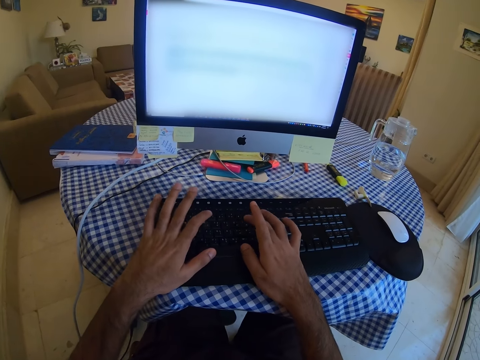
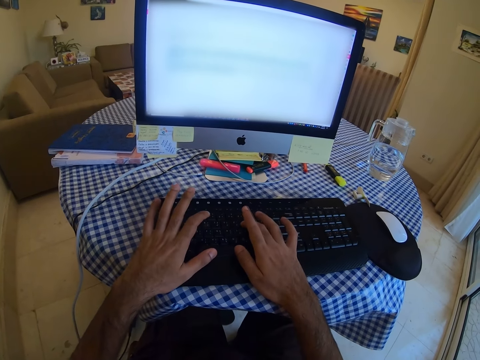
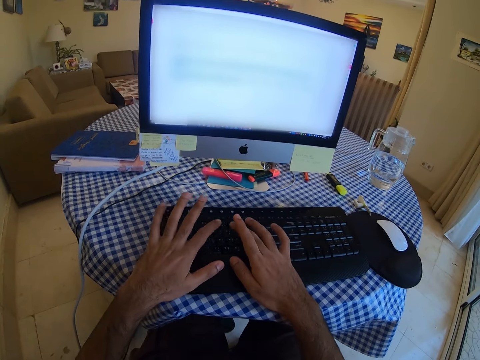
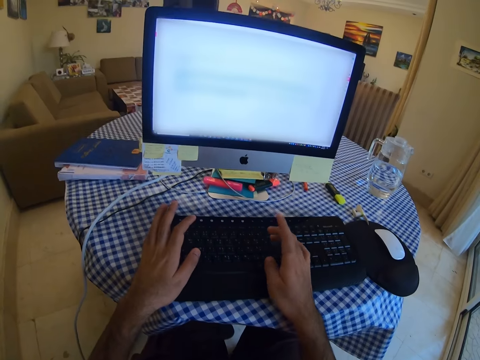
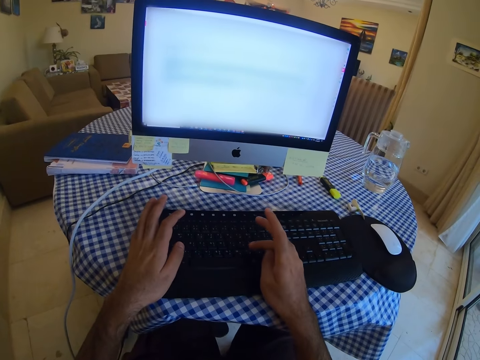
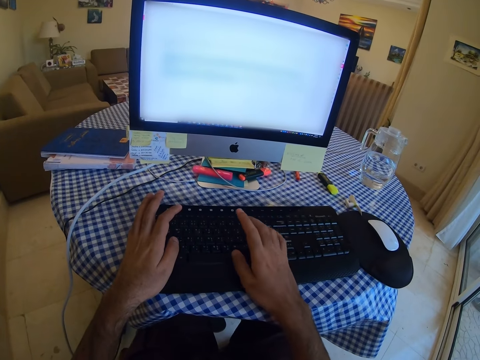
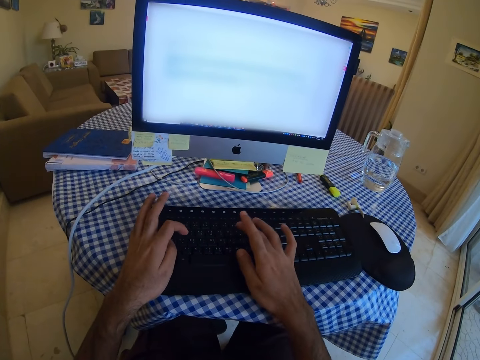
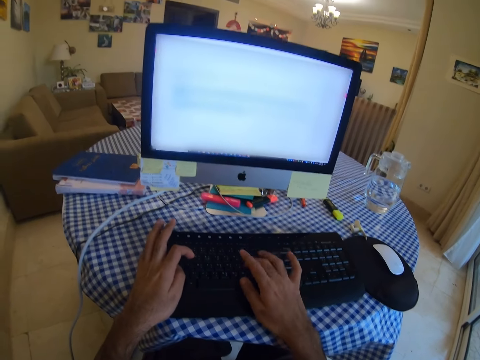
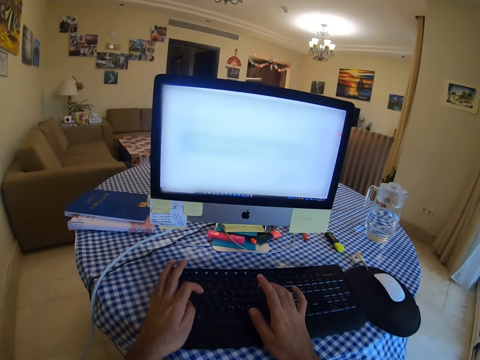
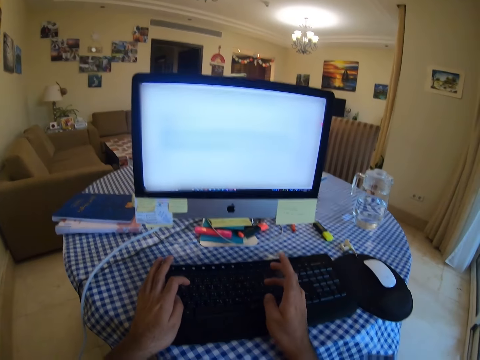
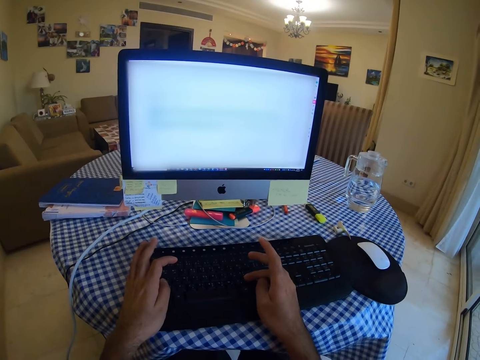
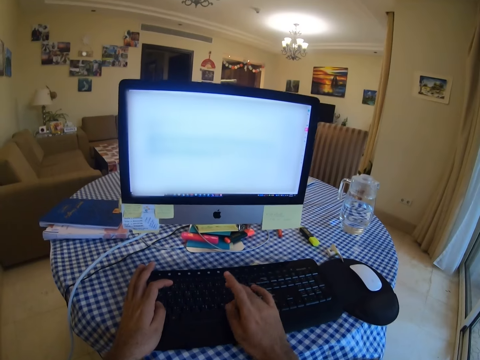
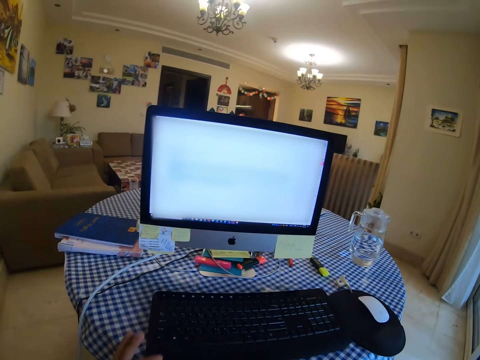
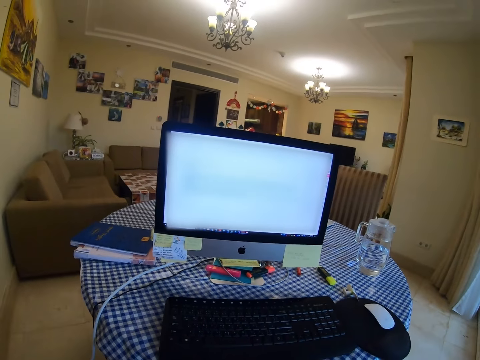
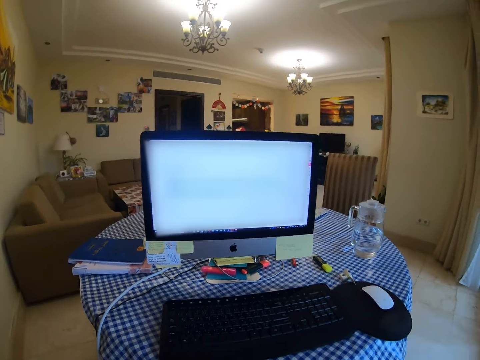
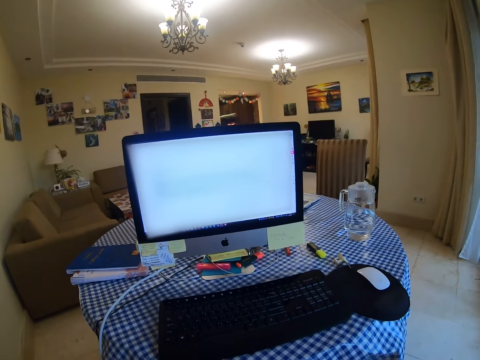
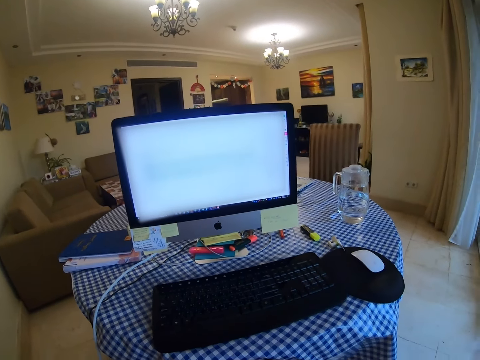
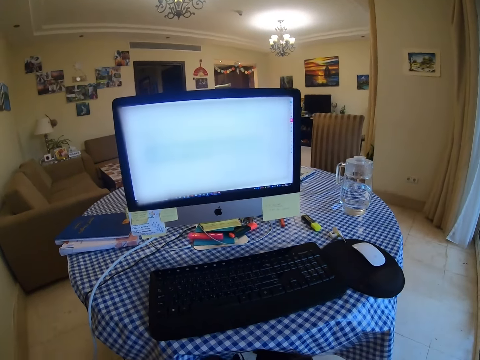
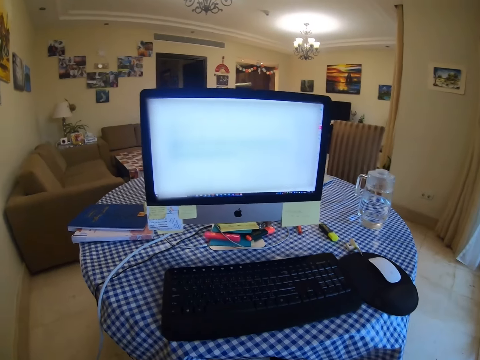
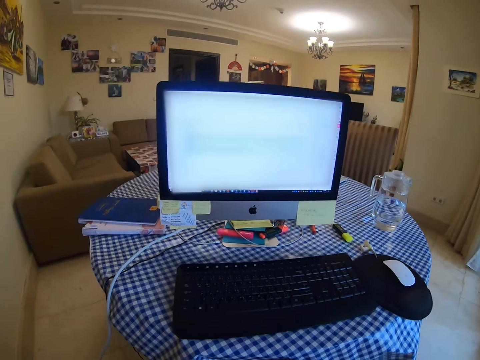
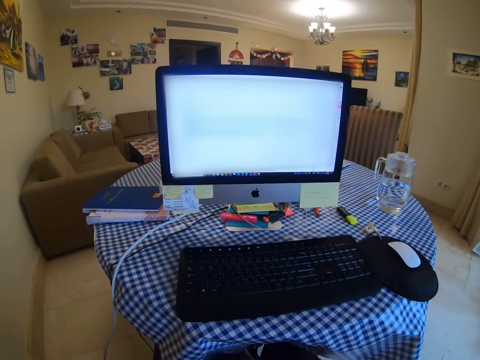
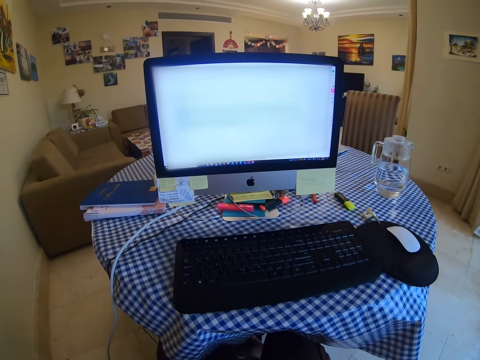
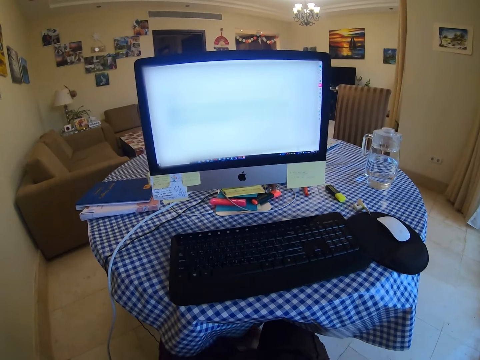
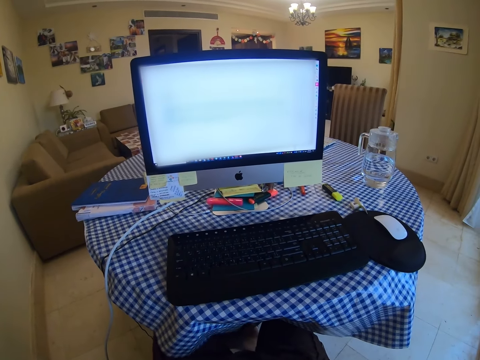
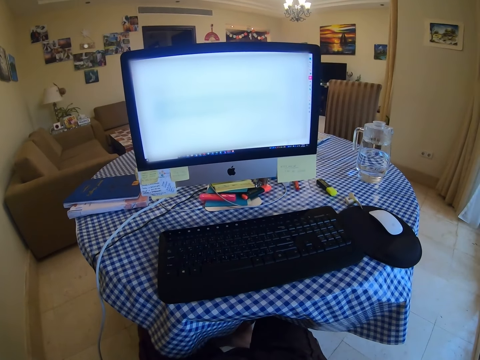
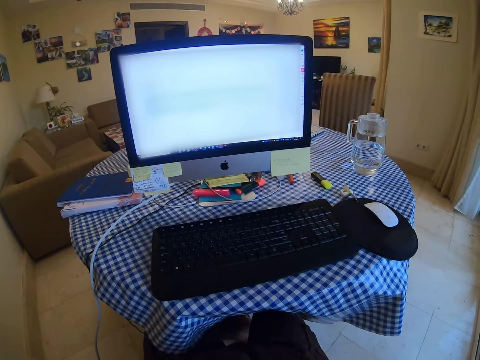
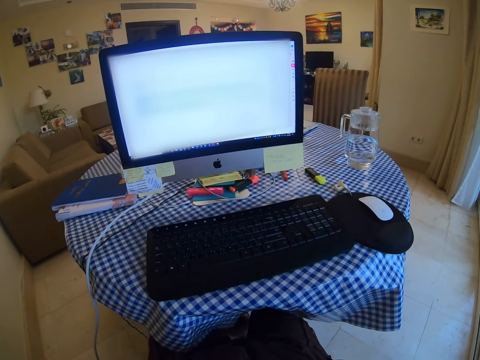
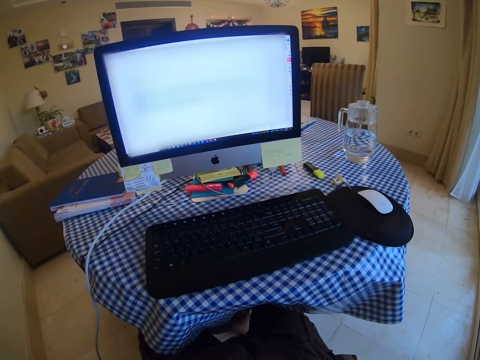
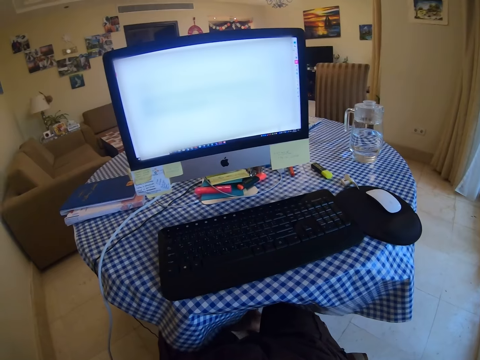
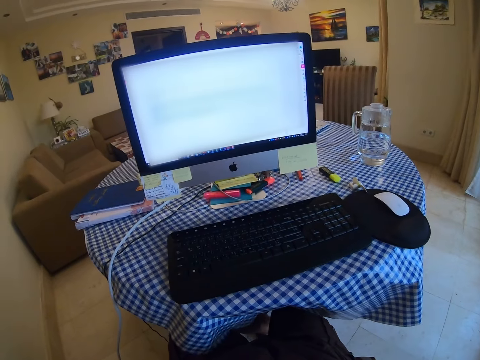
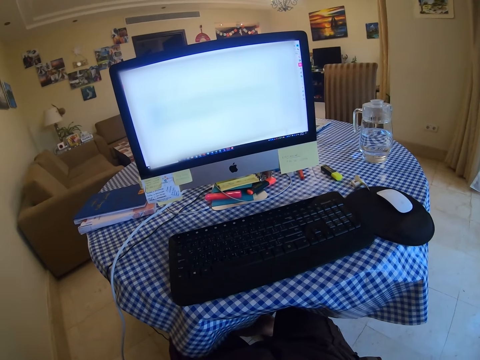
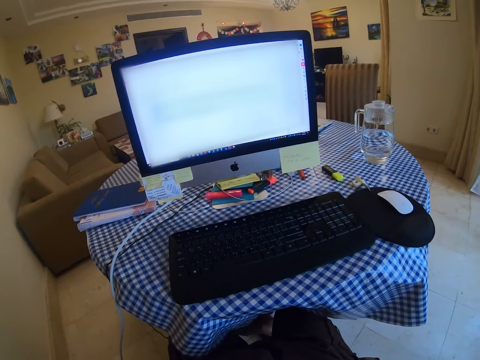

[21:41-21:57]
The camera wearer types on a keyboard. They type on the keyboard again. They look at the computer. They rub the left leg against the right leg.

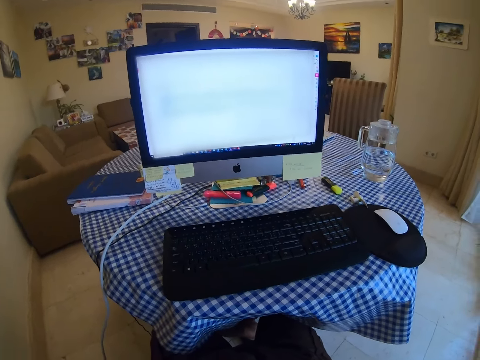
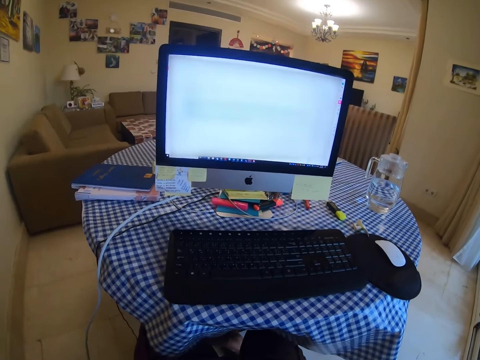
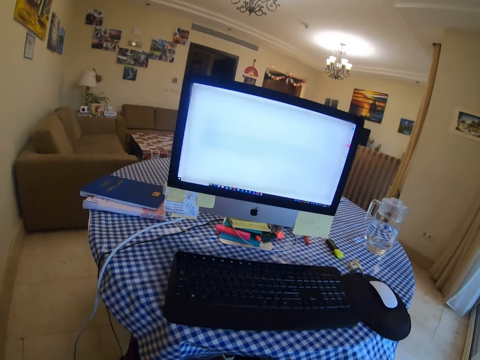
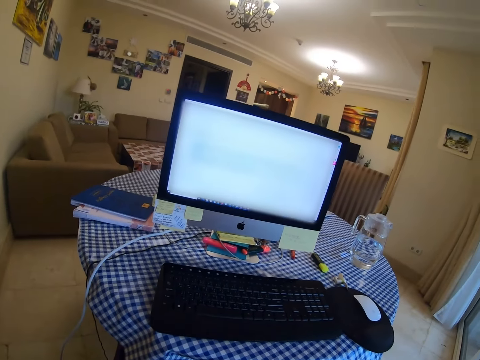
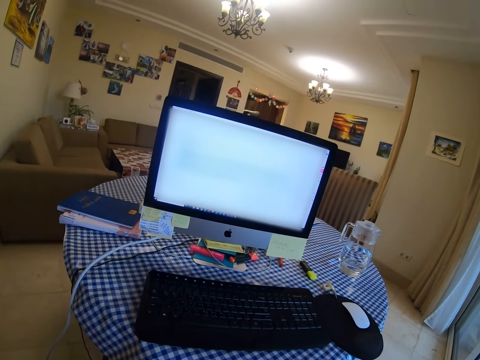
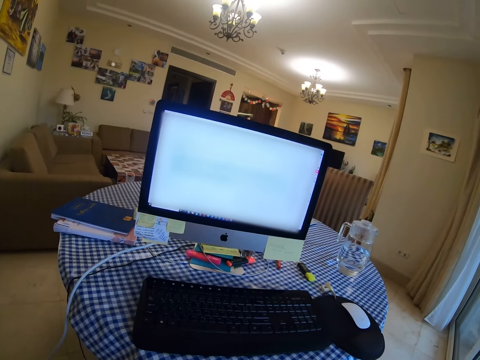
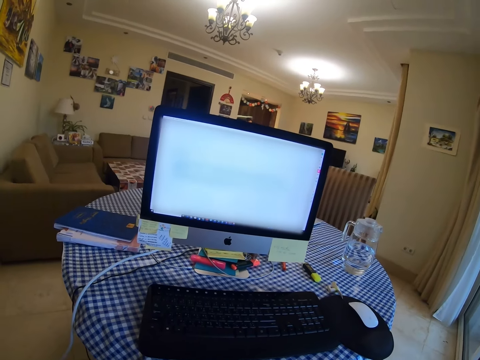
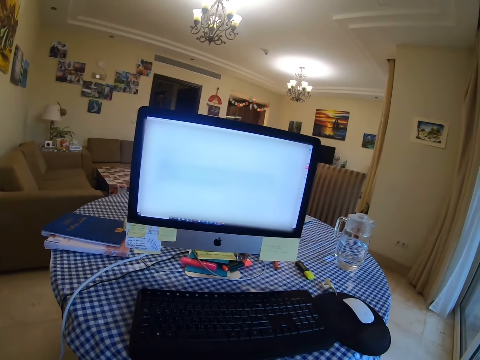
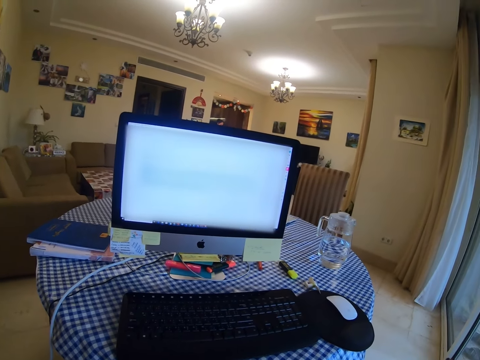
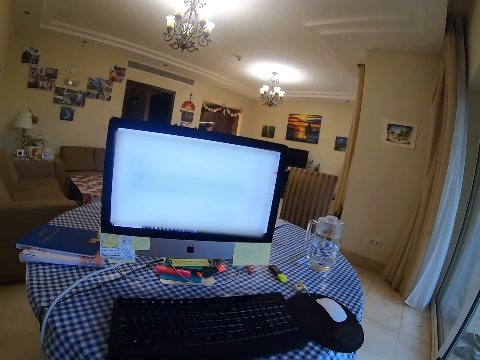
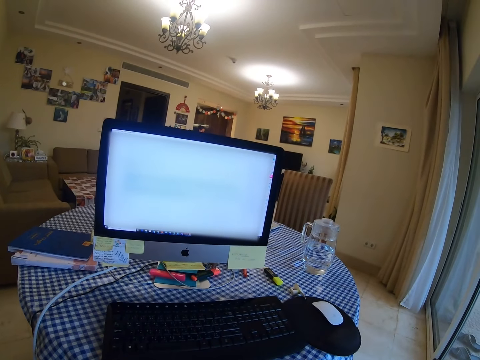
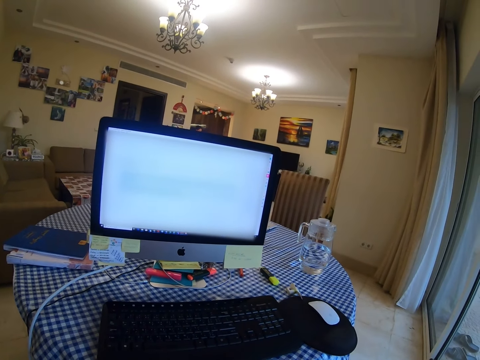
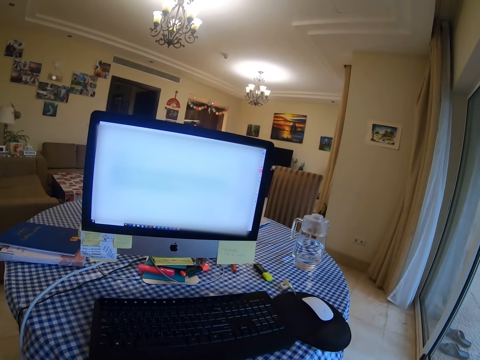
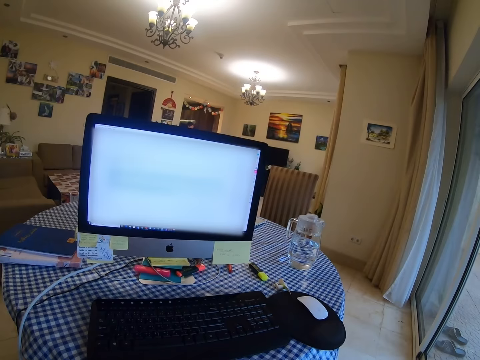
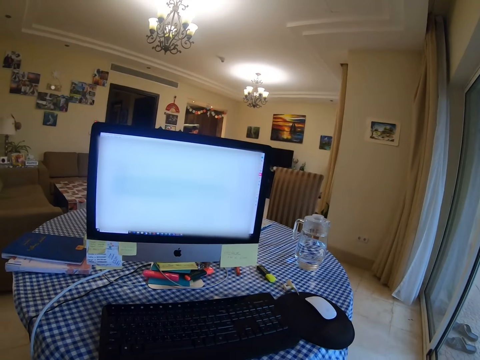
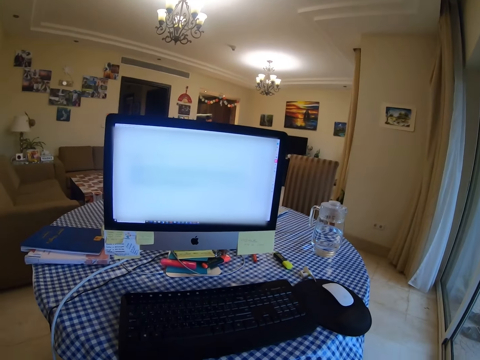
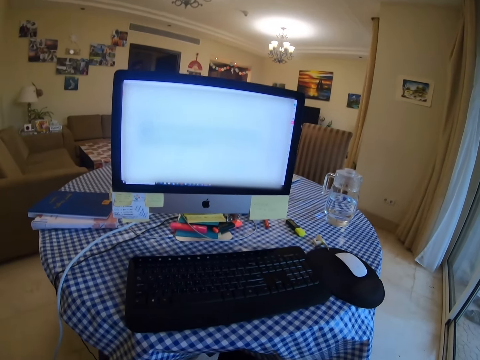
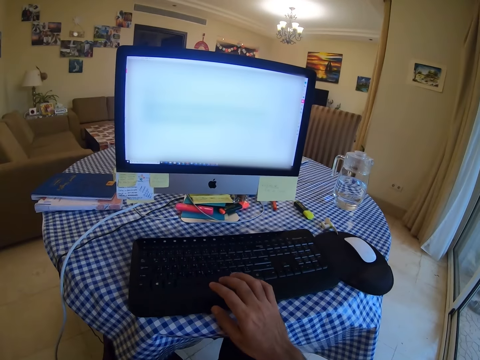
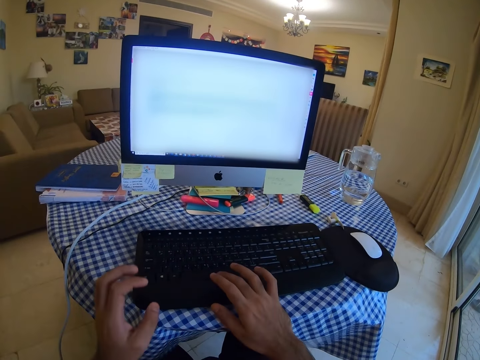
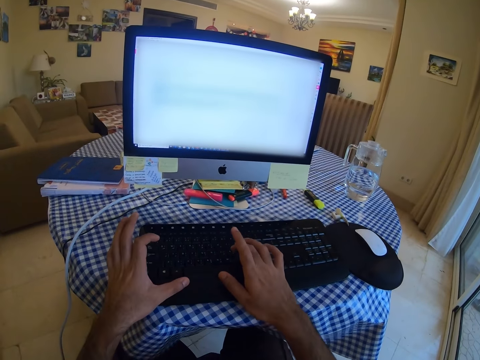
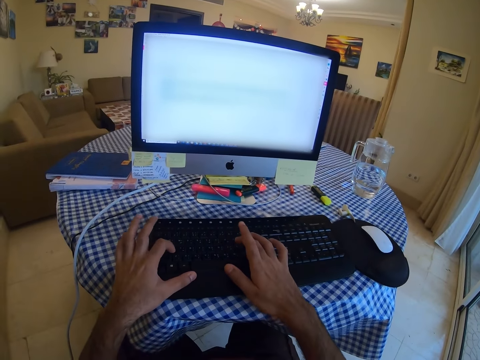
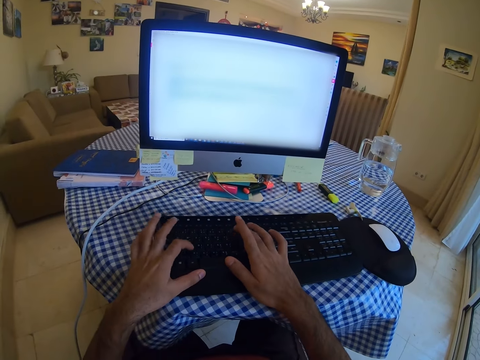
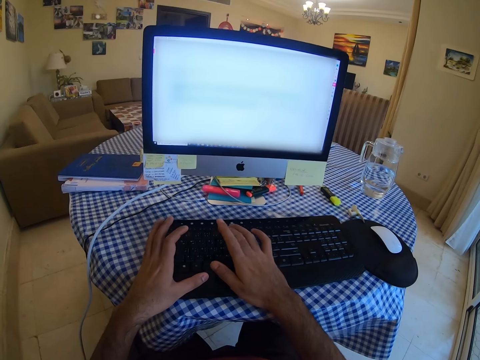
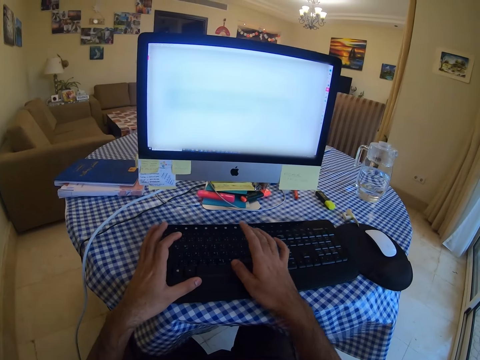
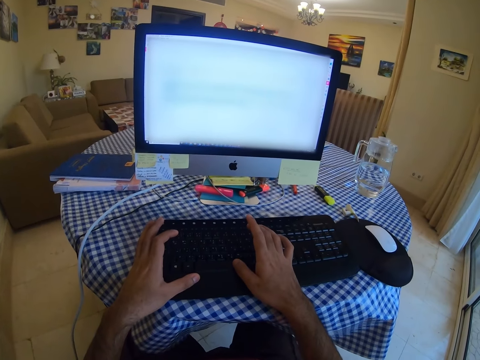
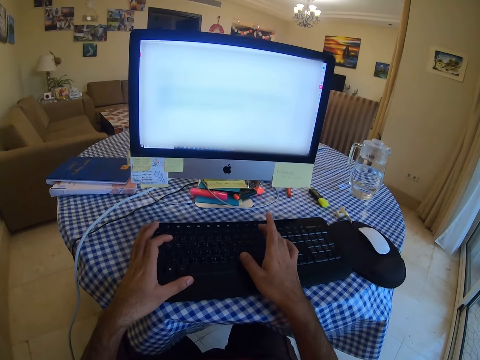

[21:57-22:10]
The camera wearer types on a keyboard.
